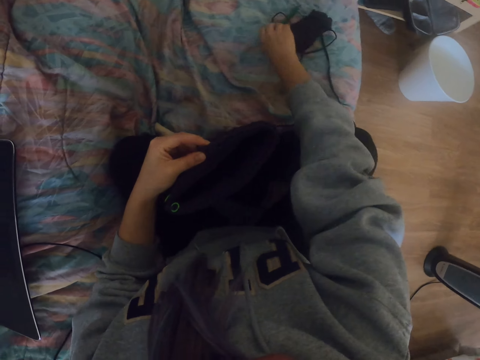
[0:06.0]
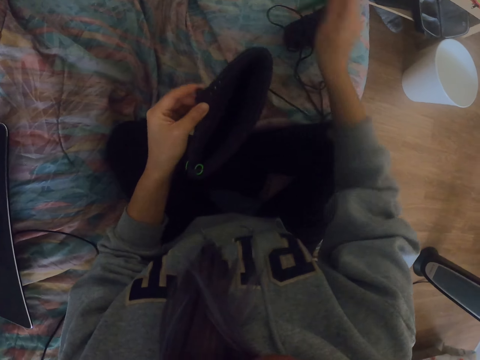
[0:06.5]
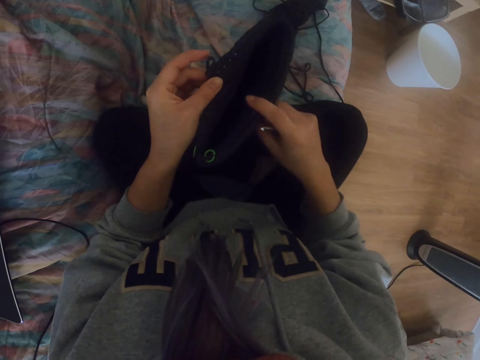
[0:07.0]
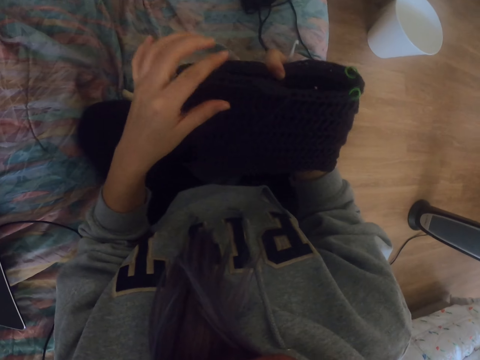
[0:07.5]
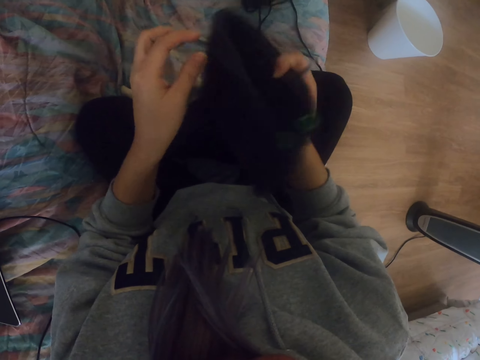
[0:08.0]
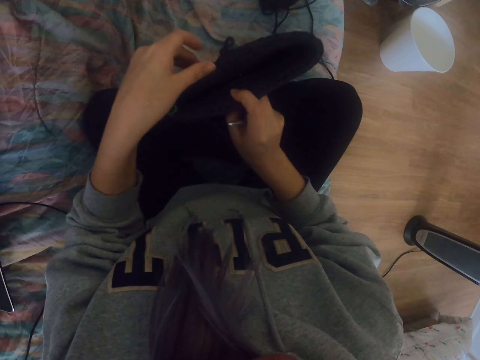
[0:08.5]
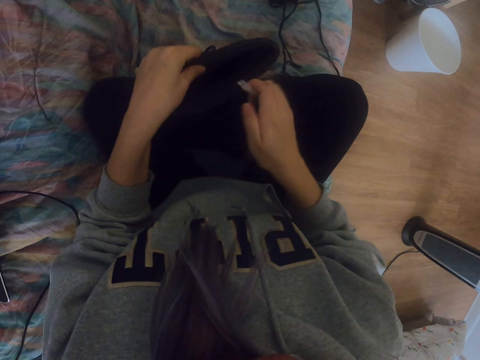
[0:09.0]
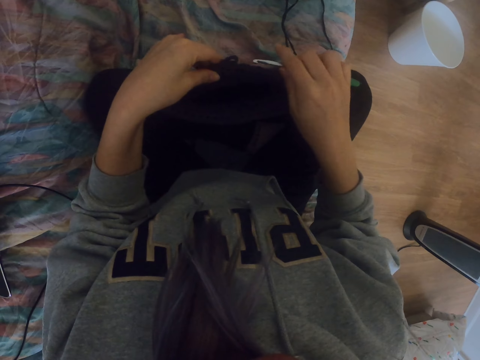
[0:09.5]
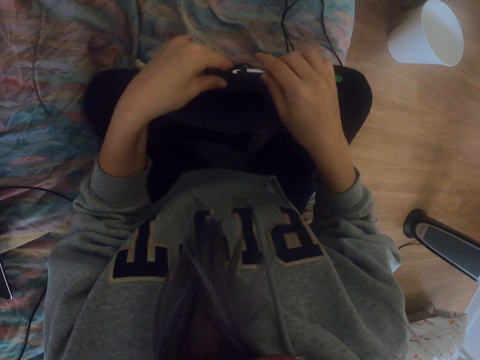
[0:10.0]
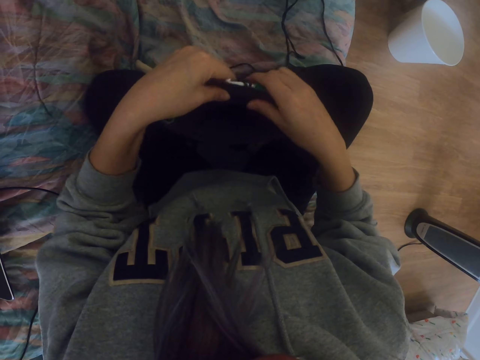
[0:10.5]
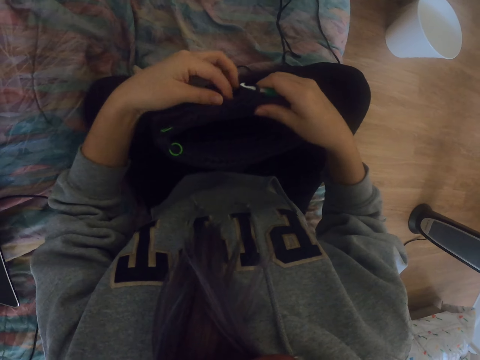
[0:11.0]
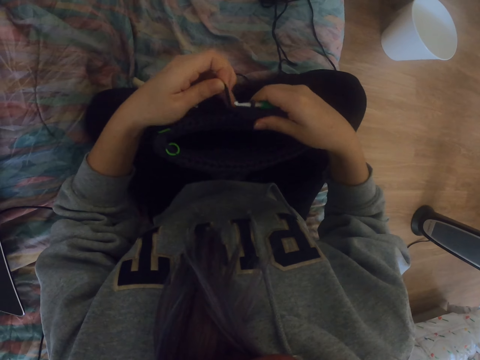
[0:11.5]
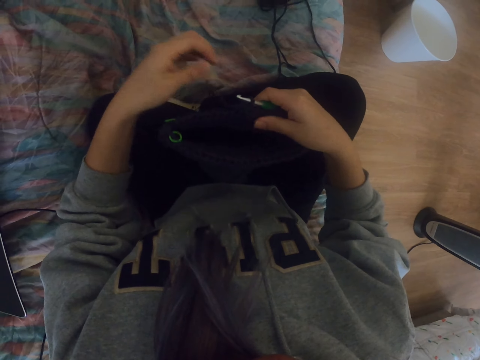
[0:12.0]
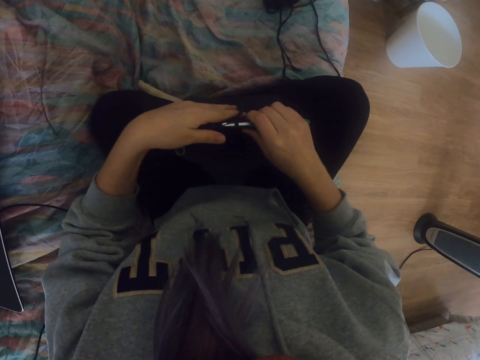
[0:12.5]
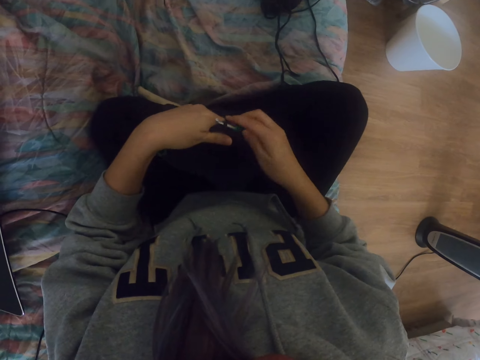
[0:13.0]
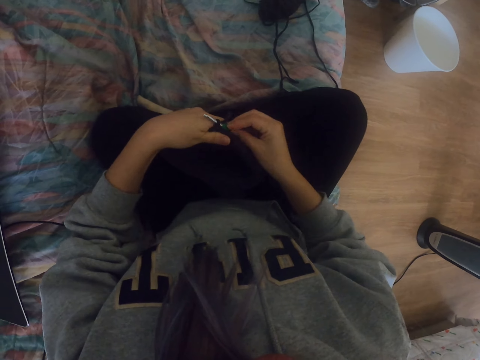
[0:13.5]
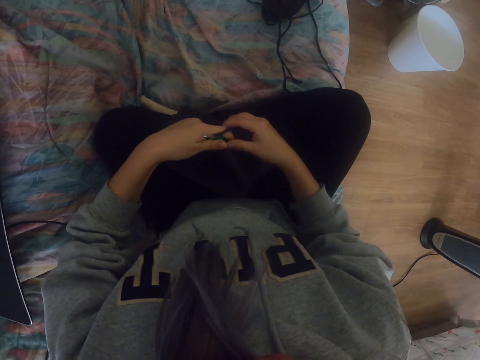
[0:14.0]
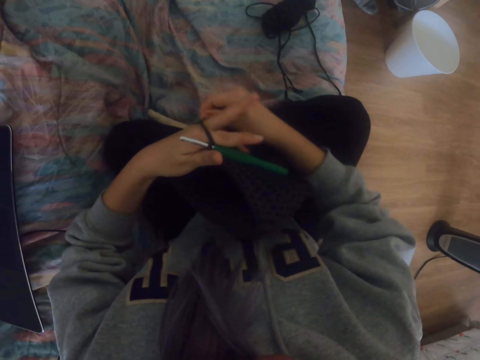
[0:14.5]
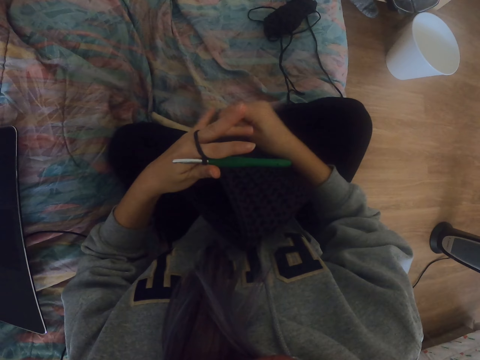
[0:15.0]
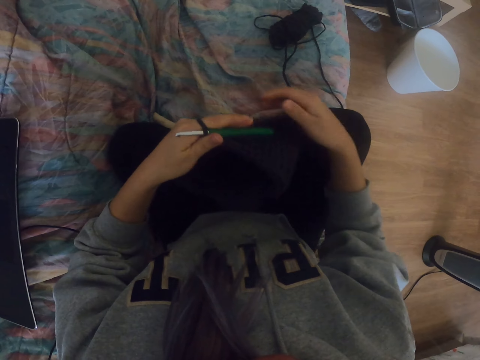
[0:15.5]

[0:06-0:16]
The camera wearer picks up a crochet. They adjust the fabric. They turn the sewed bag. They crochet the fabric using a crochet hook.

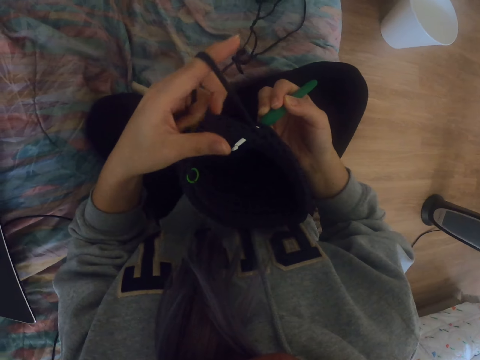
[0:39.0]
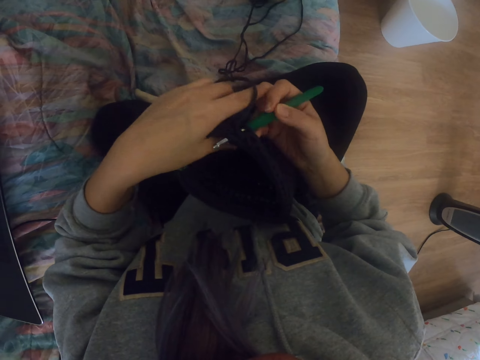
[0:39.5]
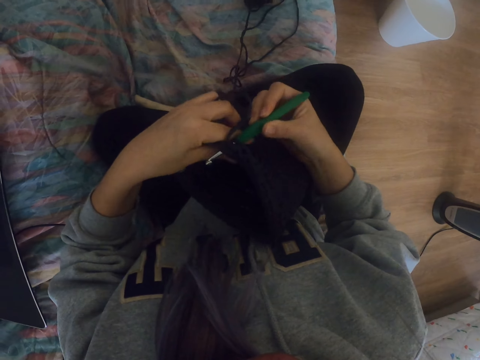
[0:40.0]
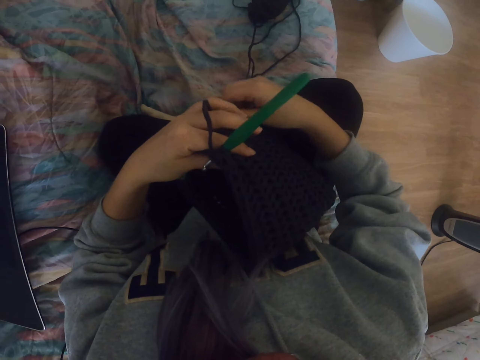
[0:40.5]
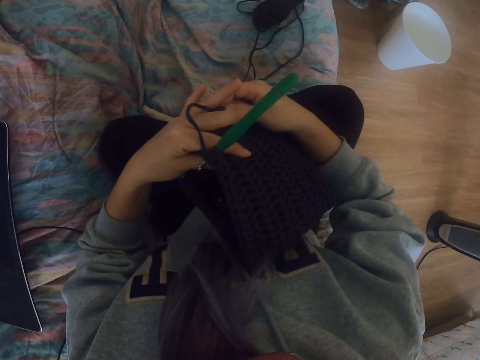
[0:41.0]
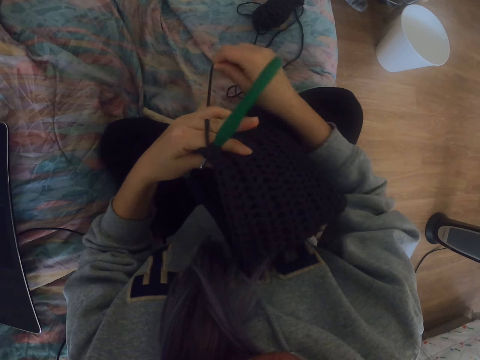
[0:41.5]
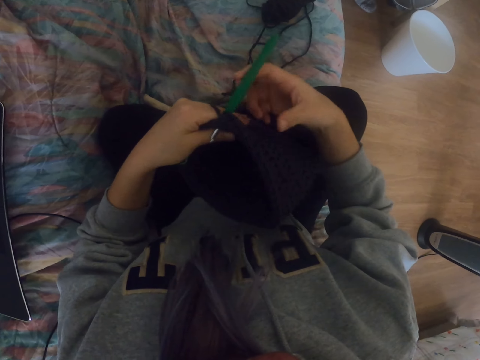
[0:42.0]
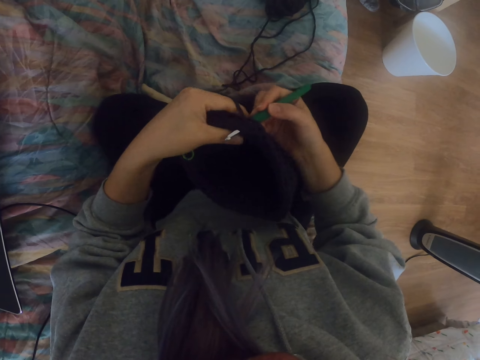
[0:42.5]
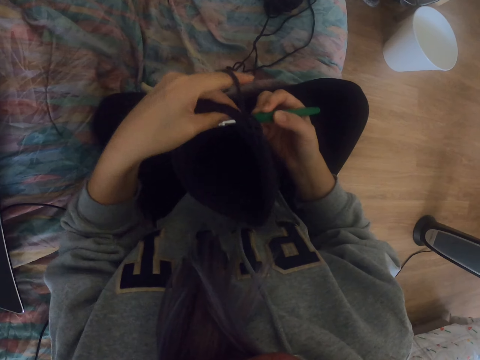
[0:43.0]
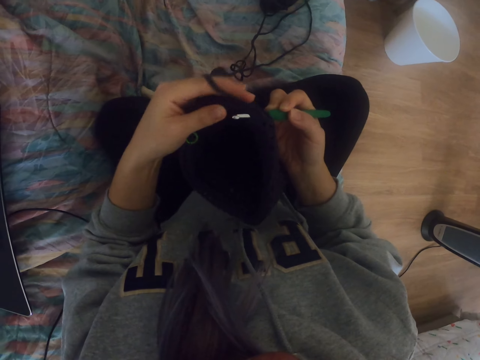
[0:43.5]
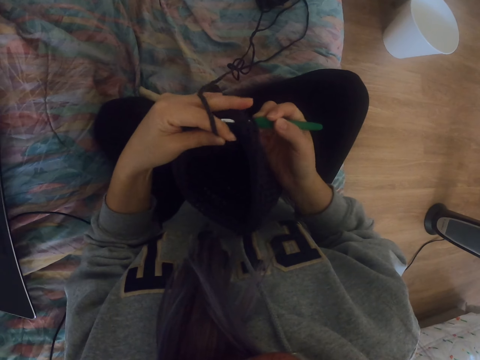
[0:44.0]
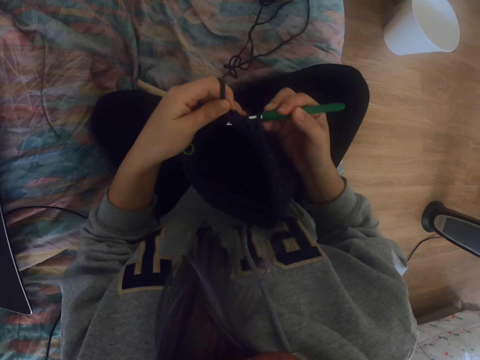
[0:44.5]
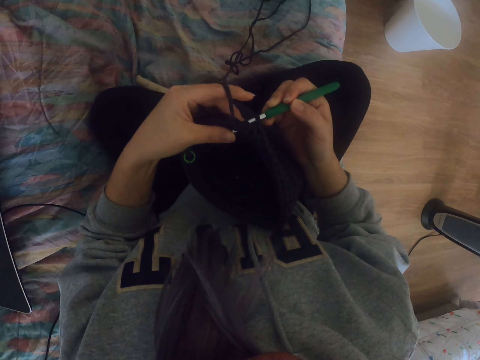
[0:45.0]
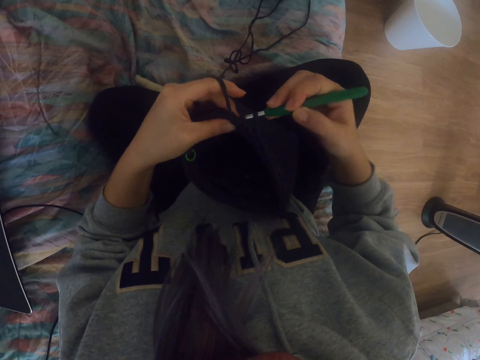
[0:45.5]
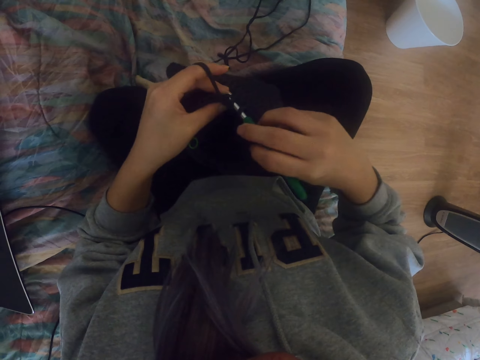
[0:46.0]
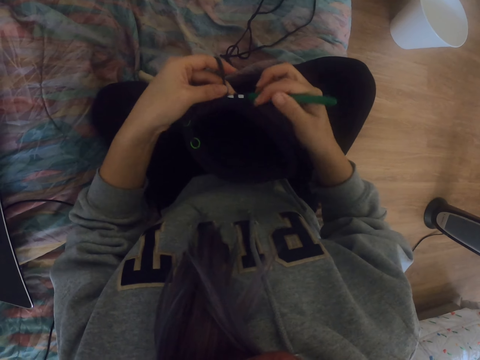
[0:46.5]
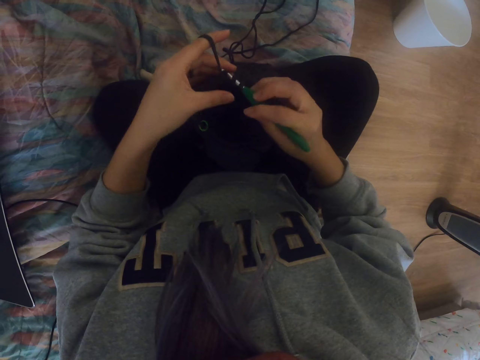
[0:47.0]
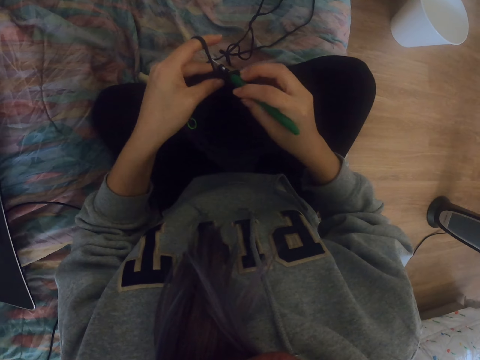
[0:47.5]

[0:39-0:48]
The camera wearer adjusts the fabric. They crochet the fabric using a crochet hook.

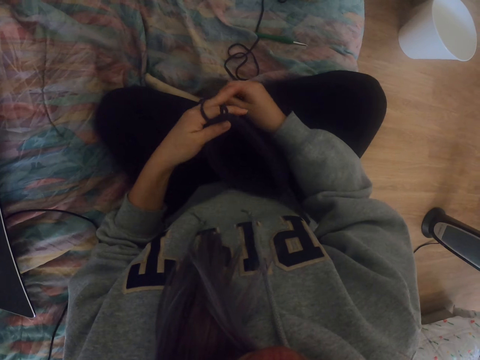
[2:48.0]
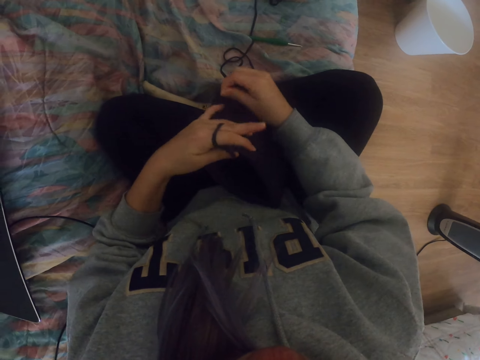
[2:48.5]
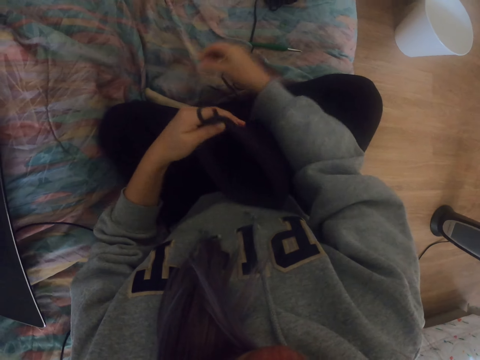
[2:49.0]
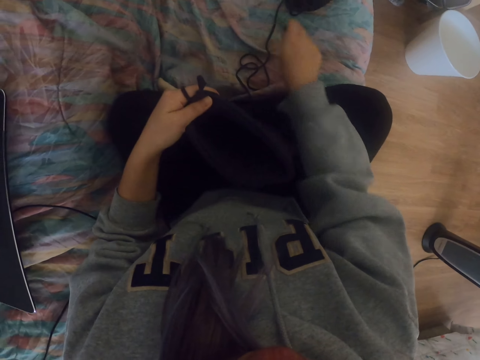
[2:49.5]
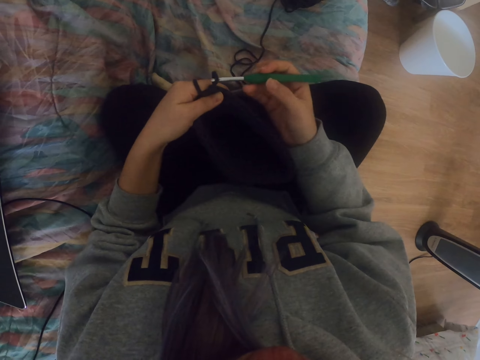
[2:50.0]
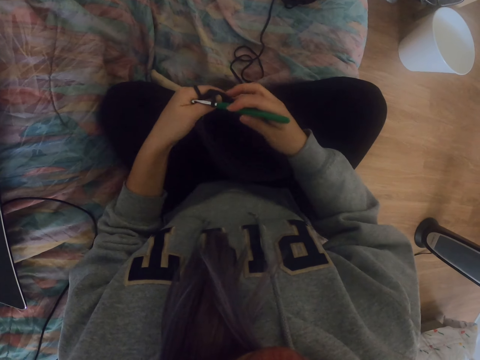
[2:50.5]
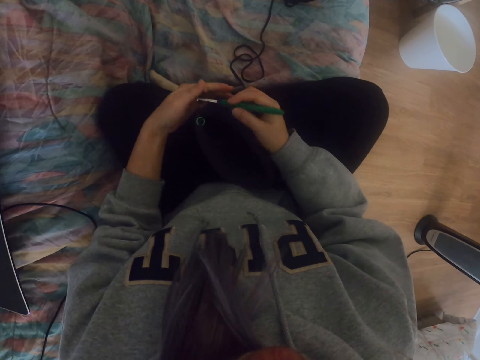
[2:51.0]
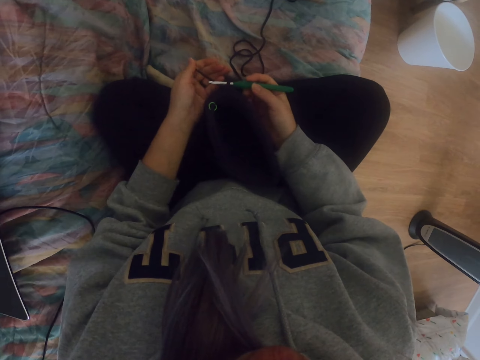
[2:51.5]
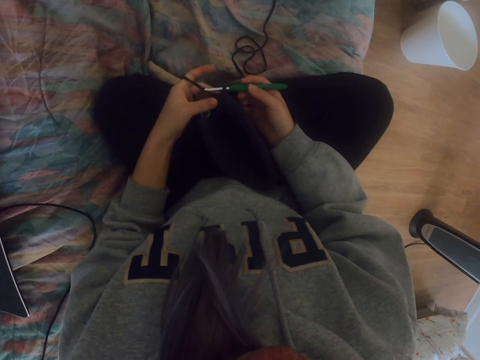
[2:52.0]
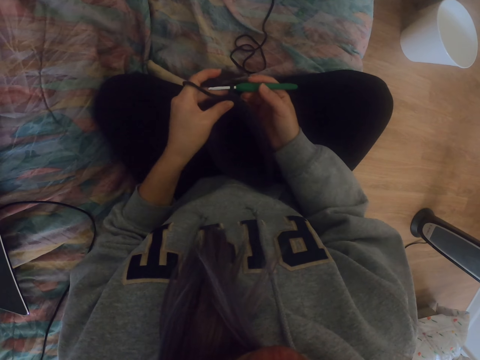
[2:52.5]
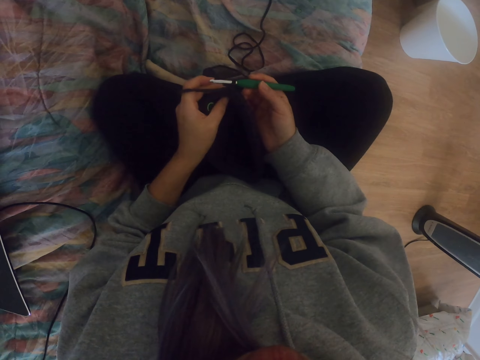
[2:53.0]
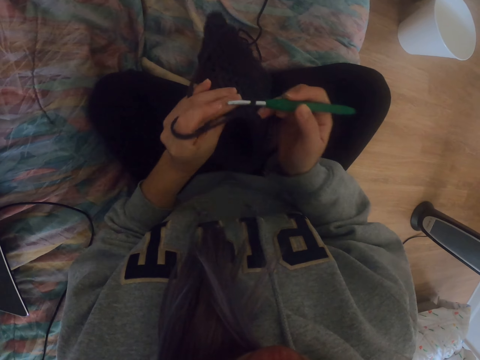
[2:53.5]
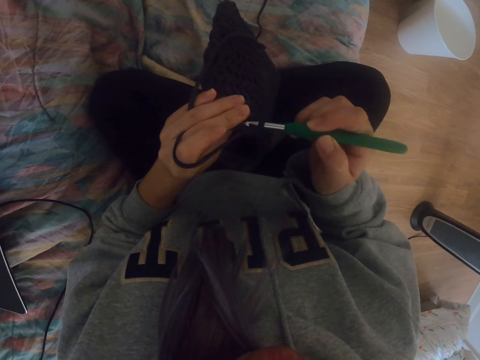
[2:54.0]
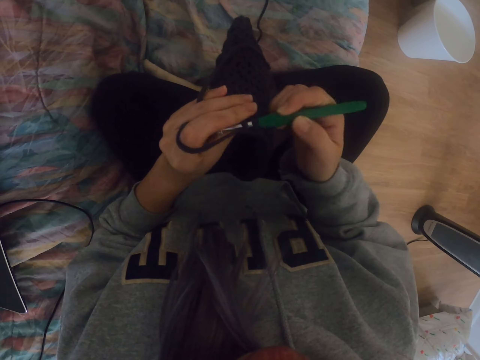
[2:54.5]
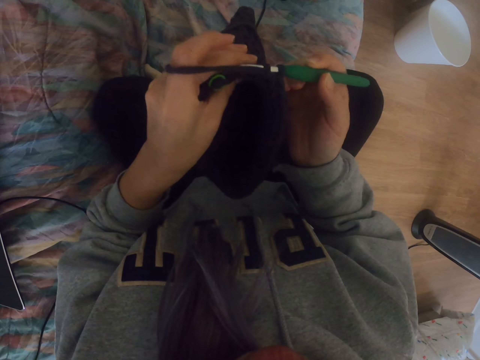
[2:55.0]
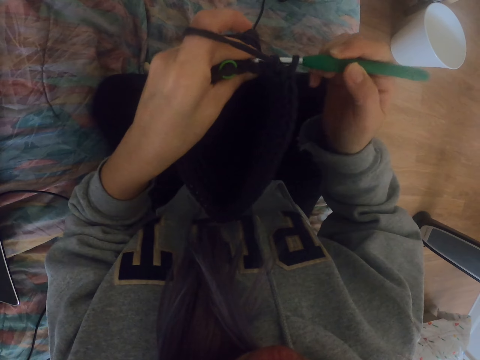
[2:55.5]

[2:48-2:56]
The camera wearer picks up the crochet hook. They crochet the fabric using the crochet hook.
